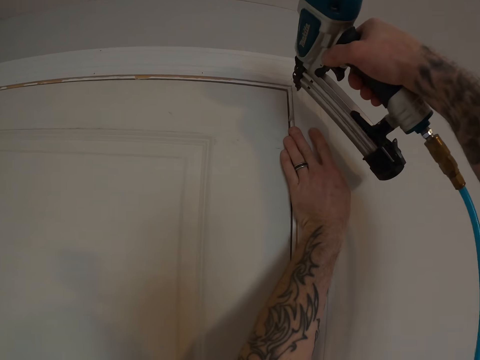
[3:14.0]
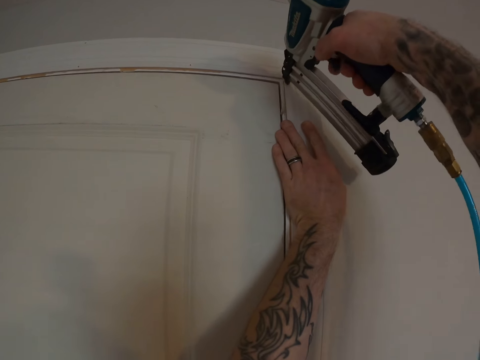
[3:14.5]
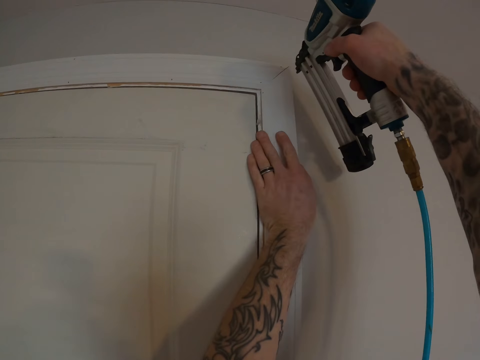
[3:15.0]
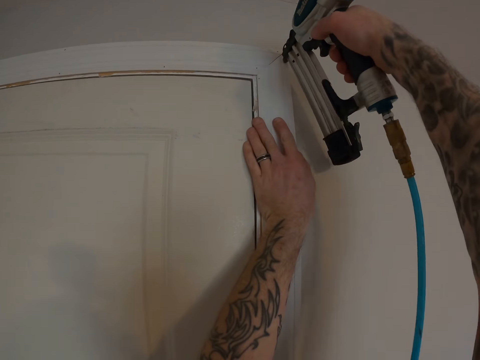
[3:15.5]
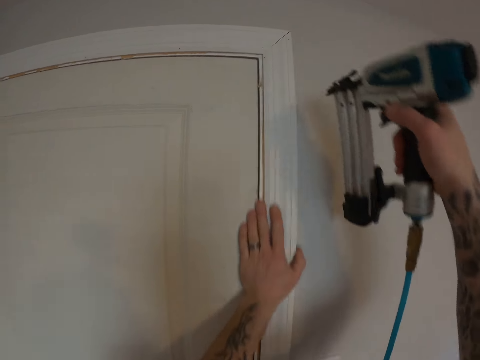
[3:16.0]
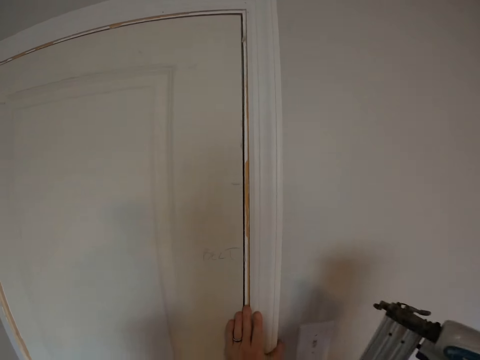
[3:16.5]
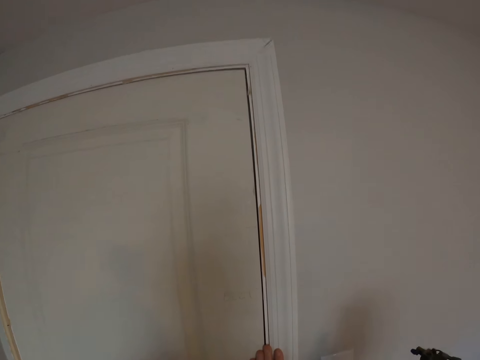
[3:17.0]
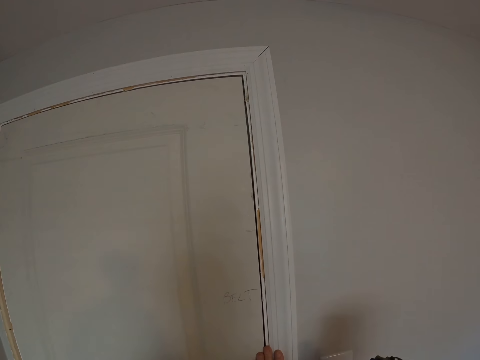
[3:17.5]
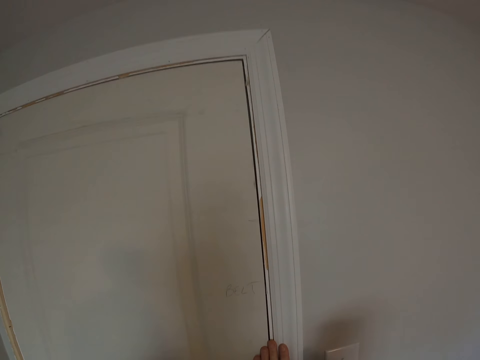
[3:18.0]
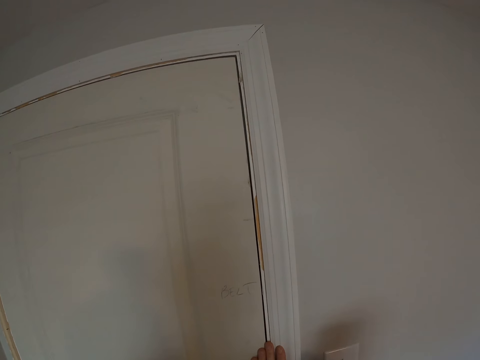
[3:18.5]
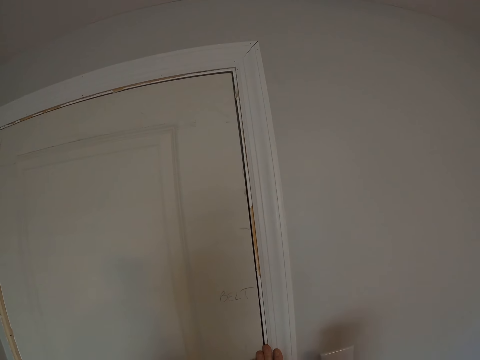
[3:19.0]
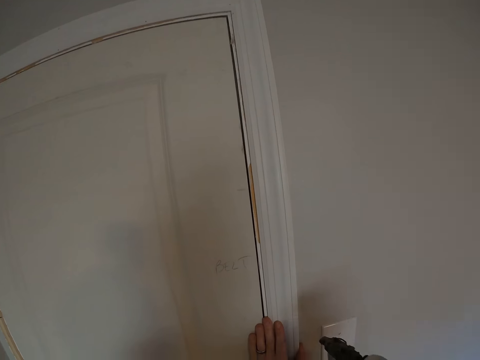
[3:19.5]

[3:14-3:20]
The camera wearer fixes the door frame firmly to the wall with the nail gun in his right hand.

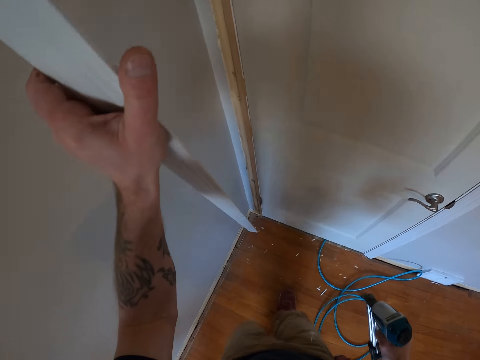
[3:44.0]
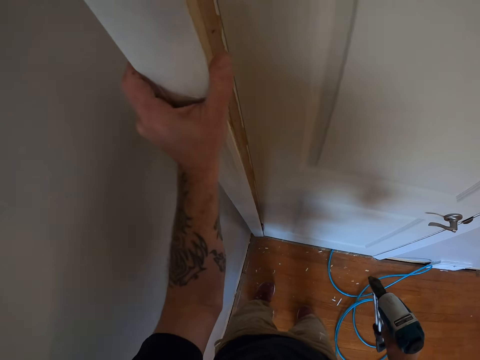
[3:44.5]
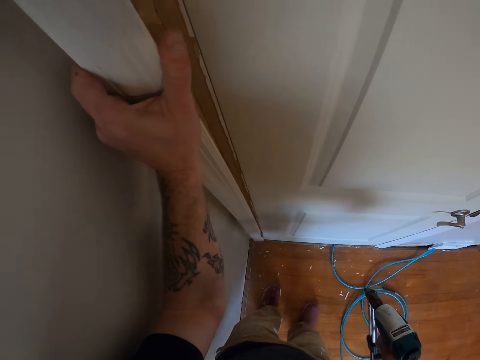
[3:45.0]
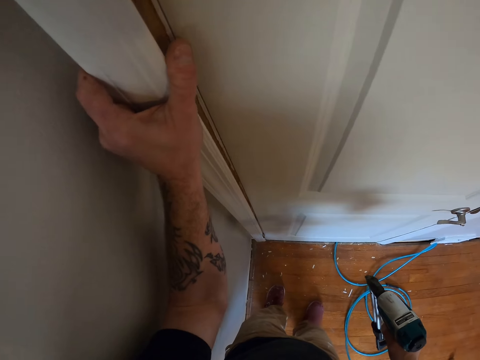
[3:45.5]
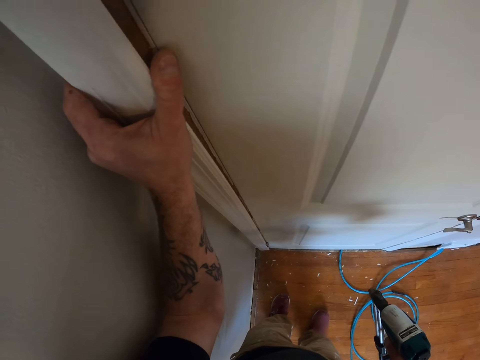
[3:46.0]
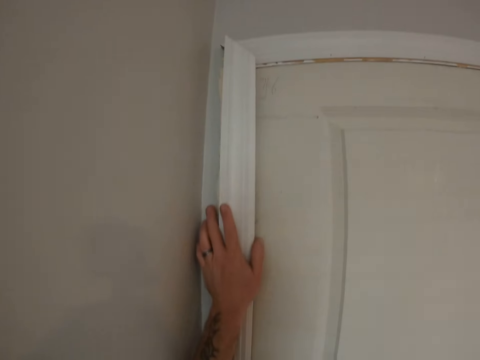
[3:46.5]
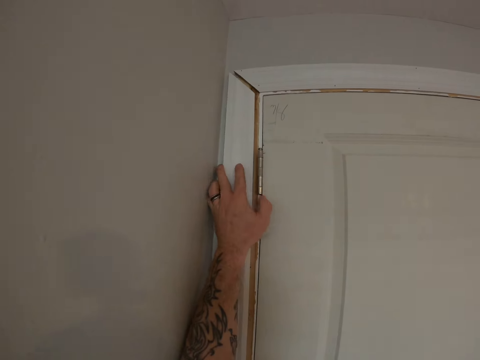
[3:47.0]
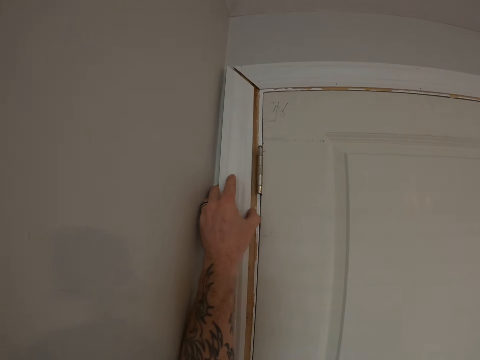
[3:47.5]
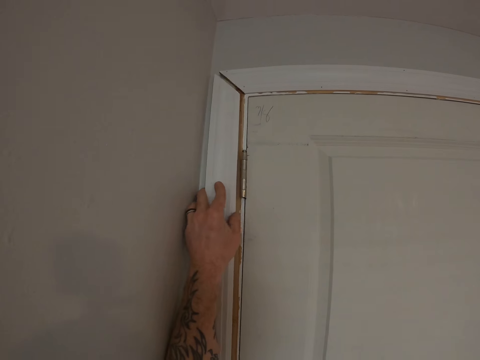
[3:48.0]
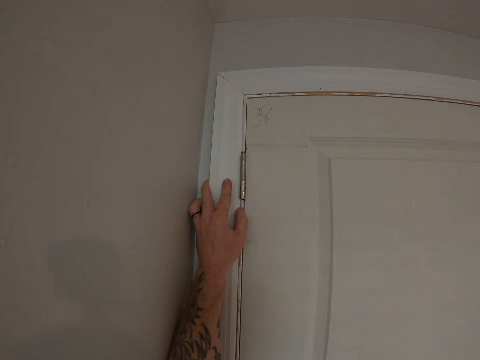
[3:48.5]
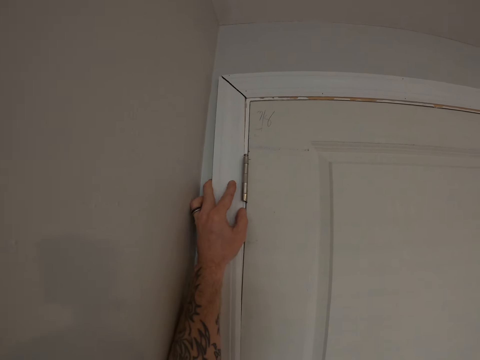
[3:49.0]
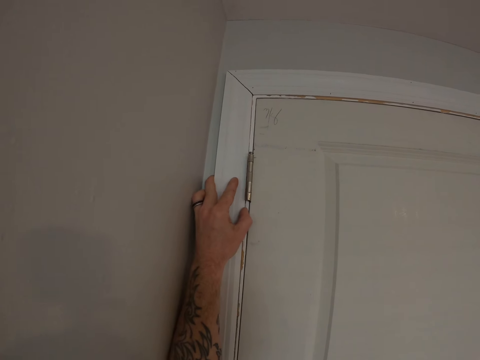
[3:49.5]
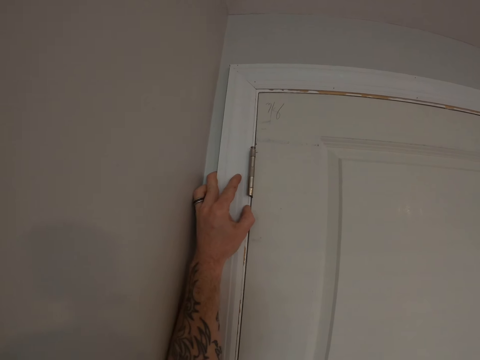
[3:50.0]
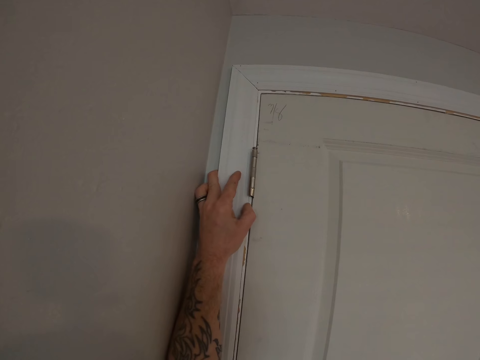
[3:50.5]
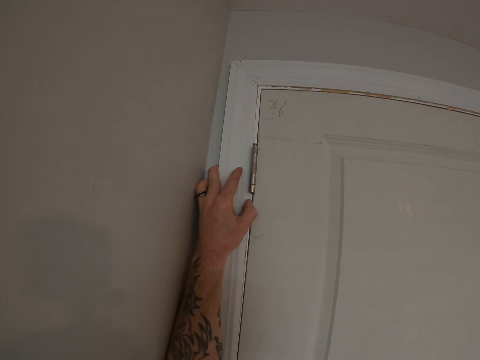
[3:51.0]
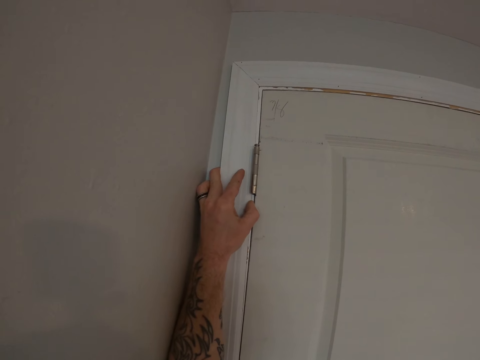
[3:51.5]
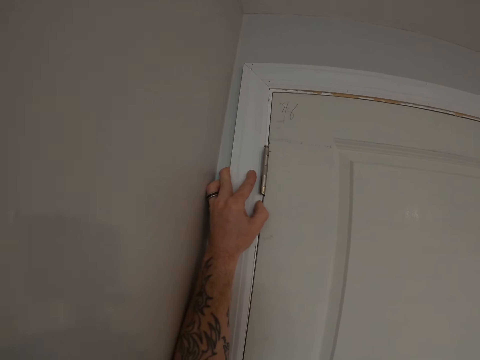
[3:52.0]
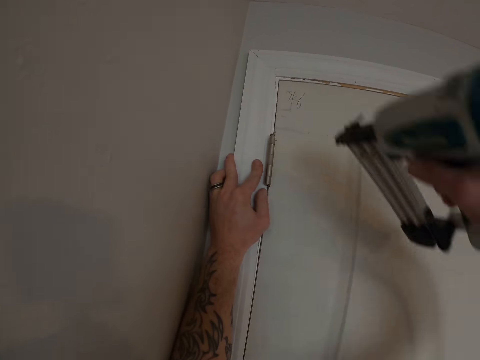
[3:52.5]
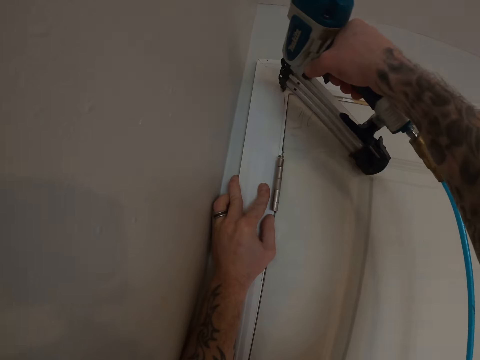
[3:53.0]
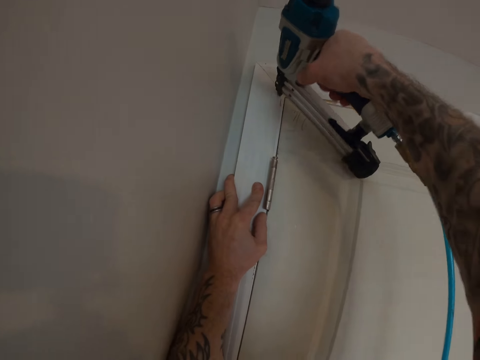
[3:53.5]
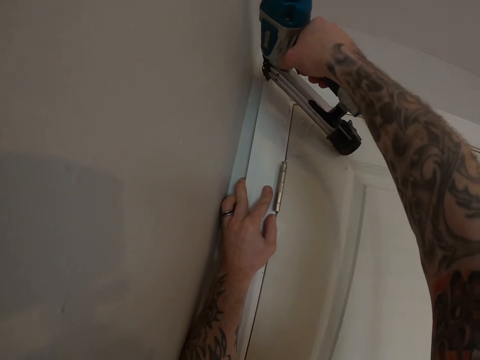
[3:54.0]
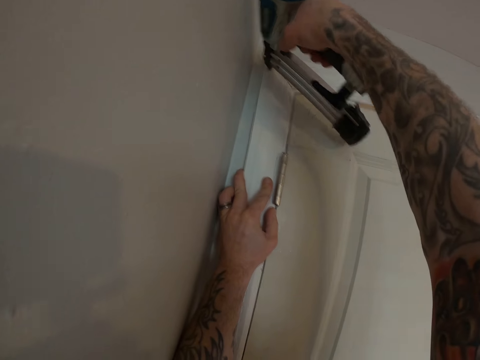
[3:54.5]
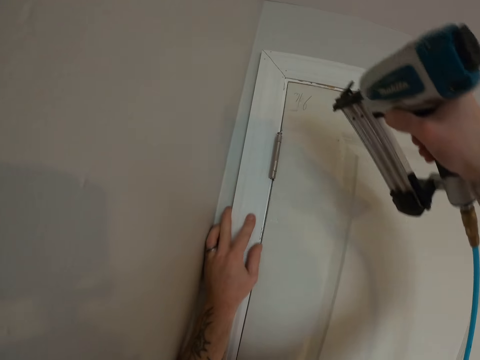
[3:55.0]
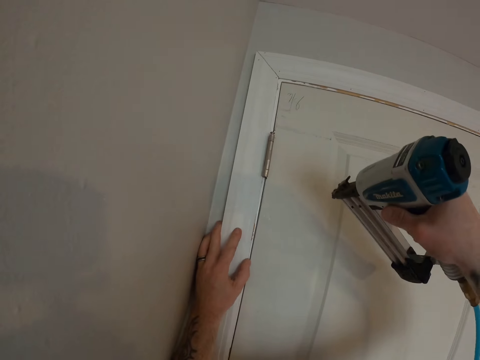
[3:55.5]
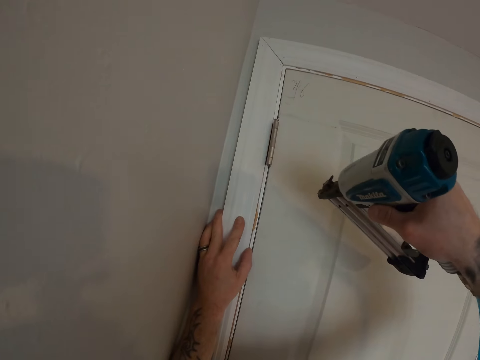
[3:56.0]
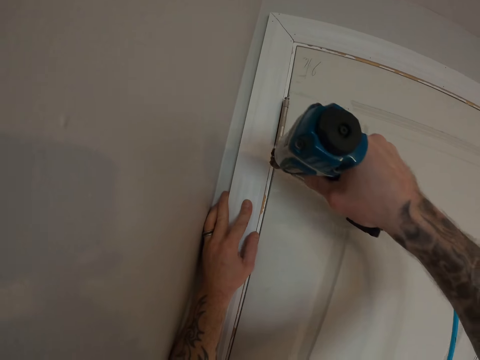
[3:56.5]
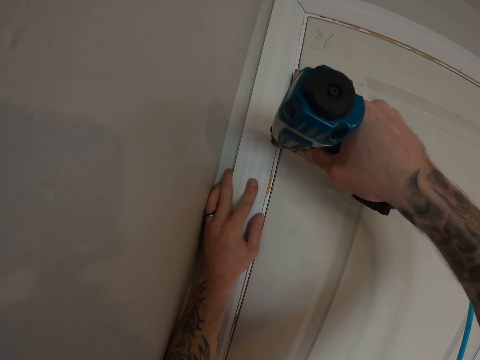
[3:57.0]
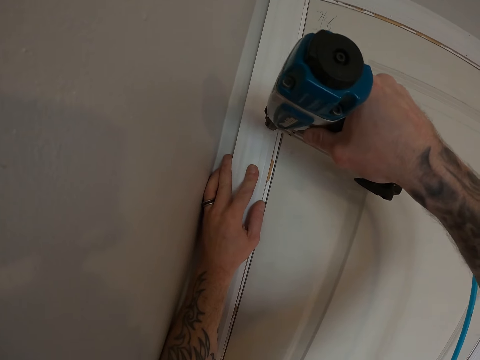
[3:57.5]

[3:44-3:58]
The camera wearer places the second door frame on the wall beside the door of the room. He fixes the second door frame firmly to the wall with the nail gun in his right hand.

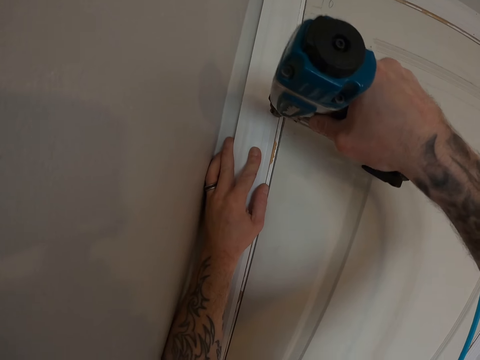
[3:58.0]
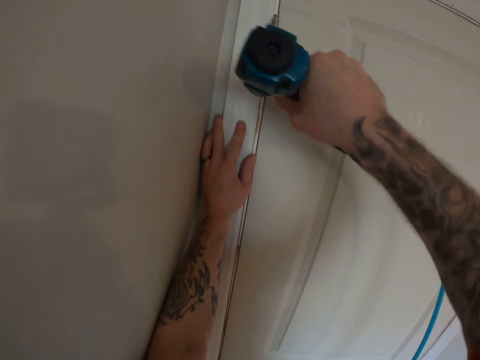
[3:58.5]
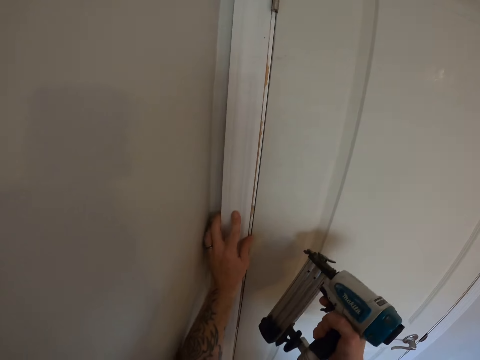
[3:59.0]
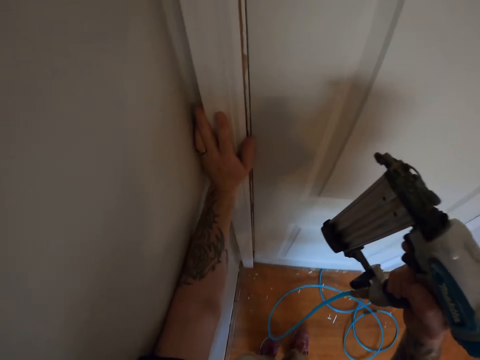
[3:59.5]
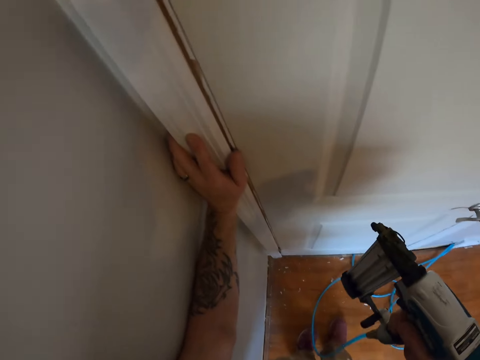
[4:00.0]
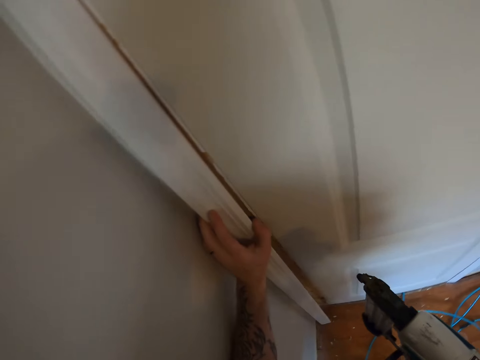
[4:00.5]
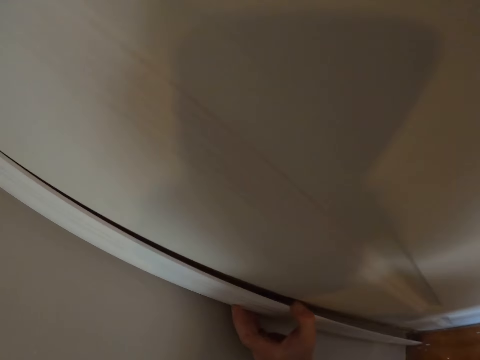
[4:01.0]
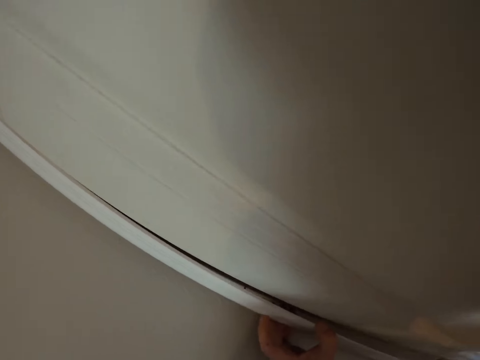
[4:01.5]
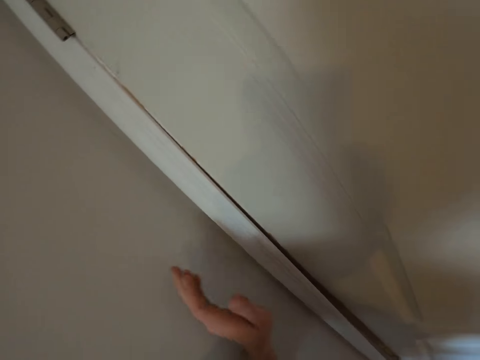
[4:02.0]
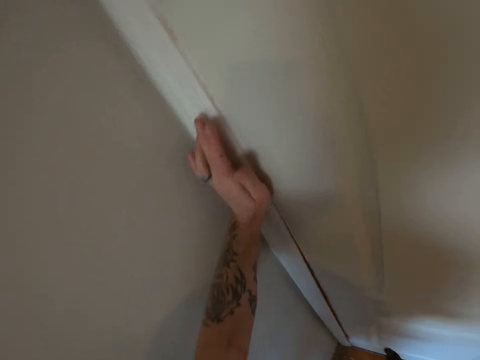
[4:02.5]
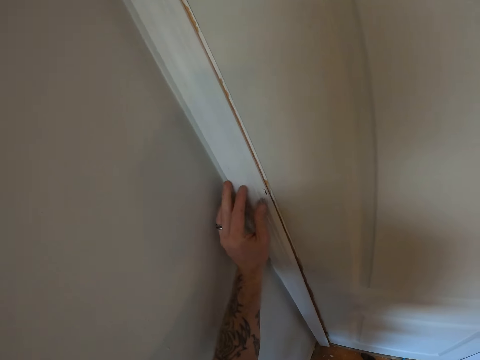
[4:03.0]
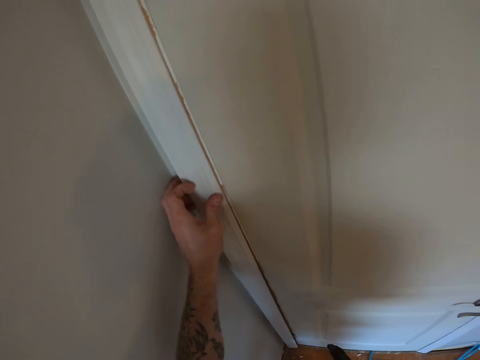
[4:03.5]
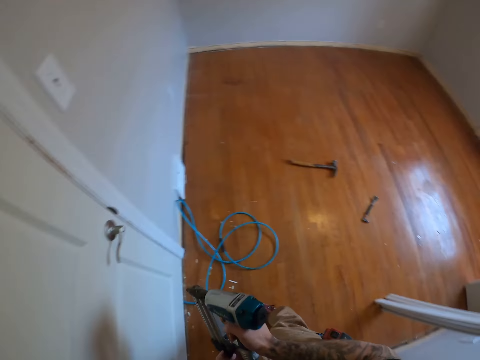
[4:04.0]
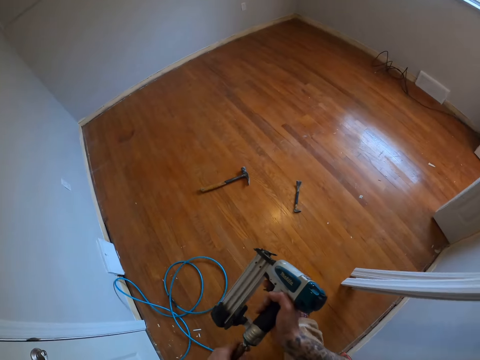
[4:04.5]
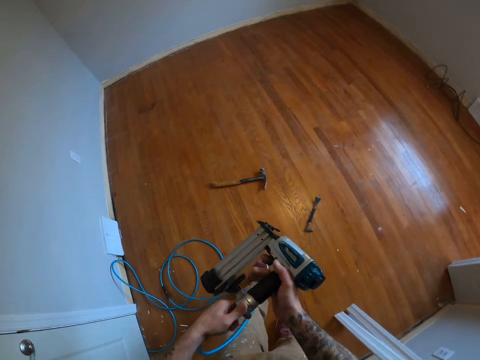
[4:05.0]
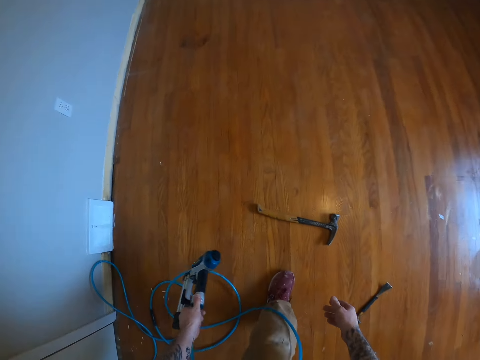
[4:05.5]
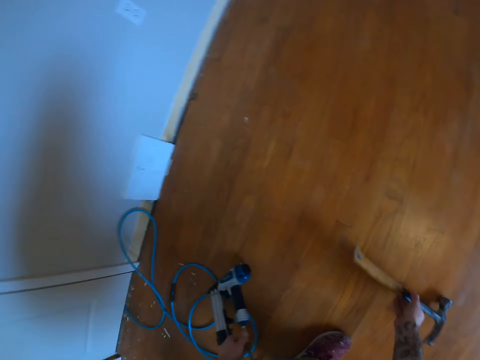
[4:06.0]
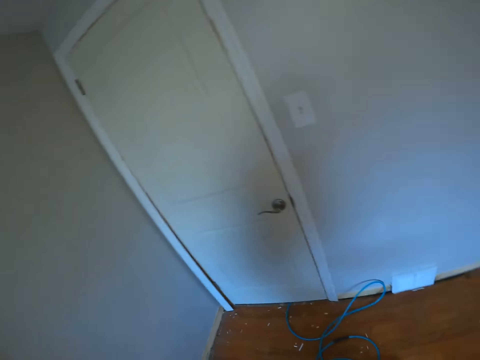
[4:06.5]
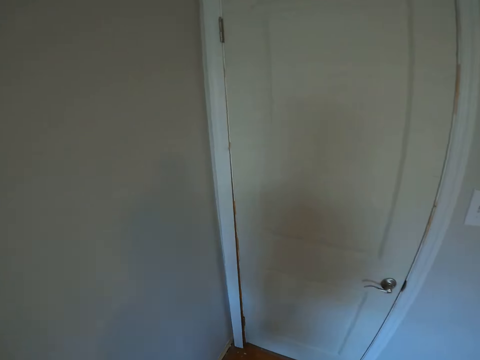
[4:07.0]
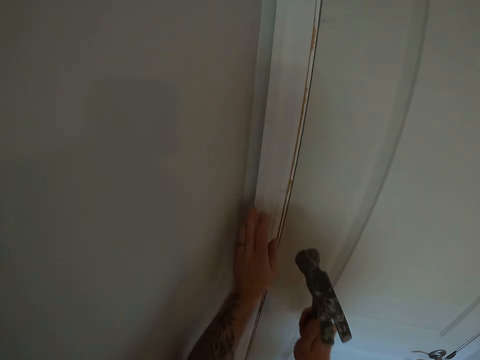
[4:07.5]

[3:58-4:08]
The camera wearer looks at the door casing. He hits the door casing against the edge of the door. He walks towards the hammer. He holds the nail gun with the other hand. He drops the nail gun on the floor of the room. He picks up the hammer from the floor of the room with his right hand. He walks towards the door.
